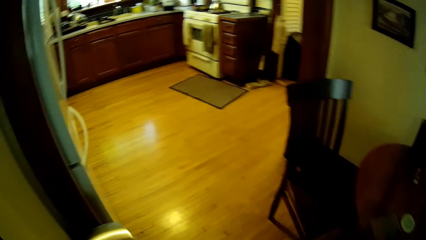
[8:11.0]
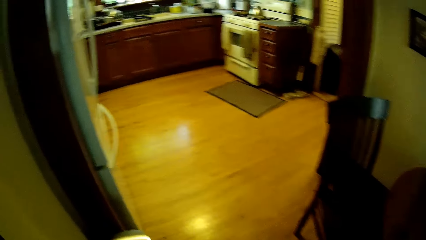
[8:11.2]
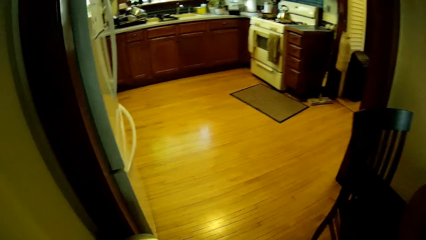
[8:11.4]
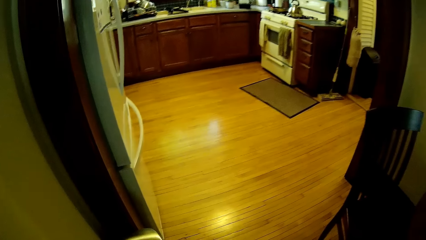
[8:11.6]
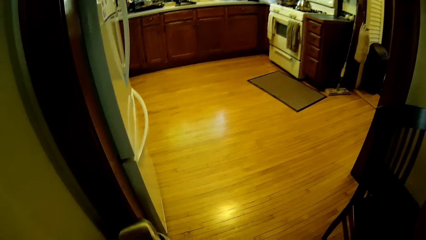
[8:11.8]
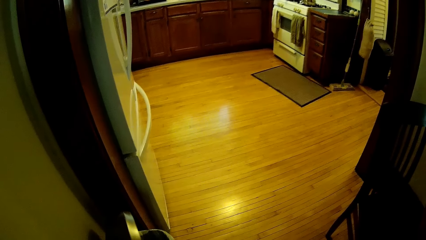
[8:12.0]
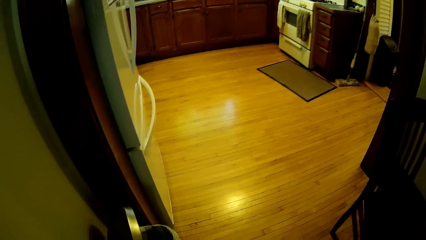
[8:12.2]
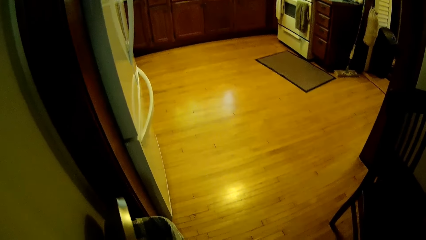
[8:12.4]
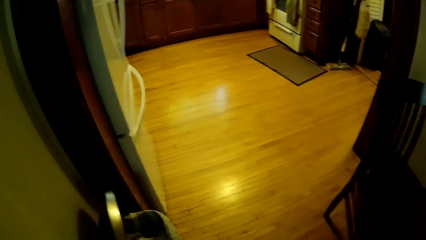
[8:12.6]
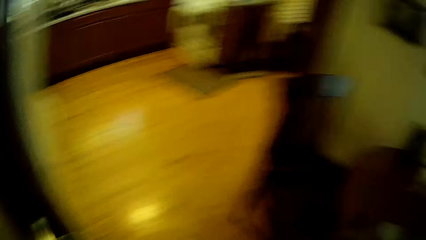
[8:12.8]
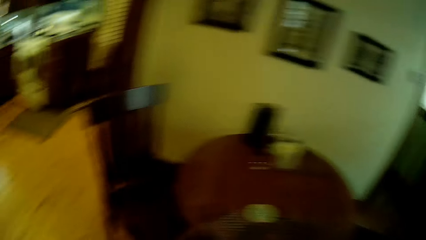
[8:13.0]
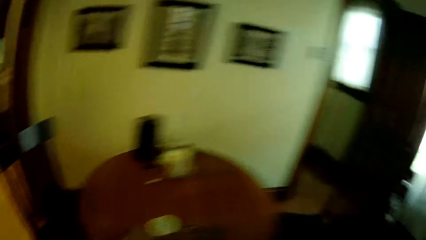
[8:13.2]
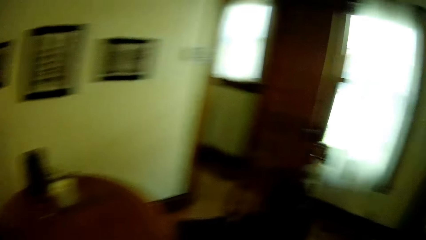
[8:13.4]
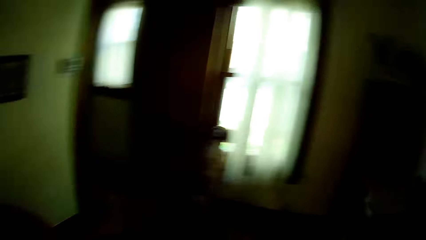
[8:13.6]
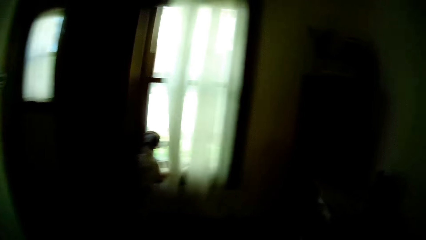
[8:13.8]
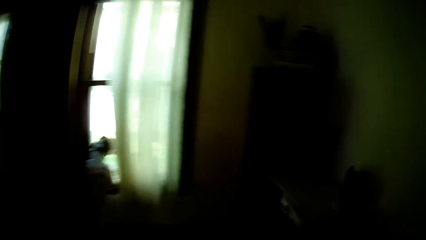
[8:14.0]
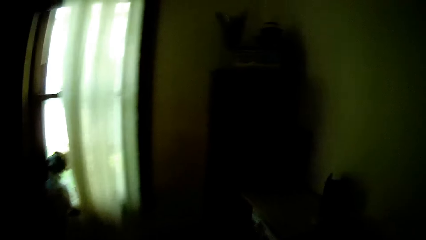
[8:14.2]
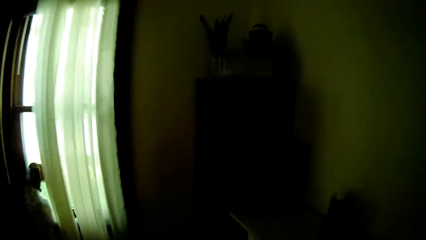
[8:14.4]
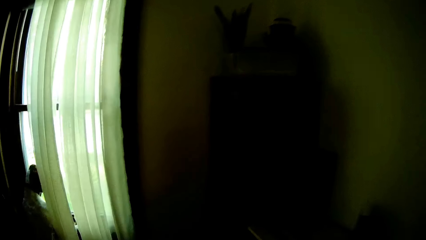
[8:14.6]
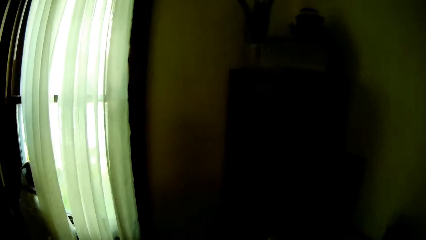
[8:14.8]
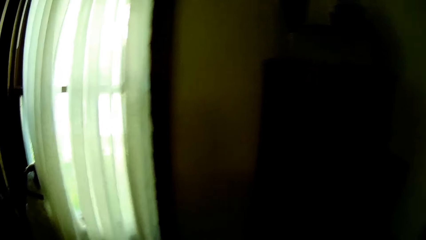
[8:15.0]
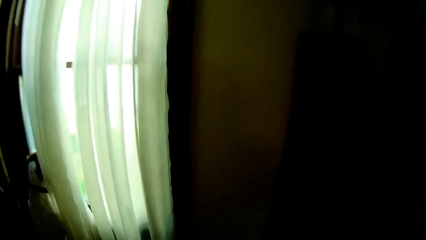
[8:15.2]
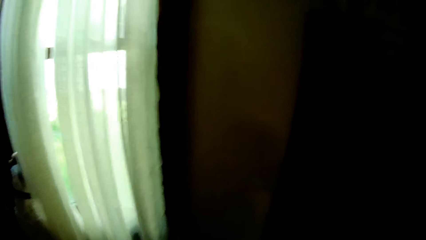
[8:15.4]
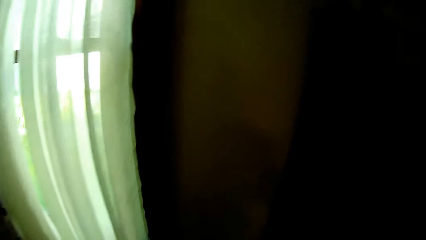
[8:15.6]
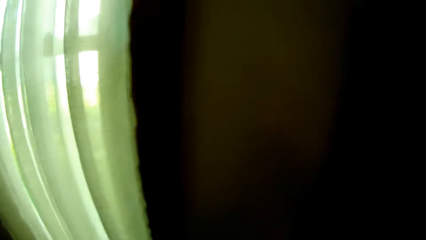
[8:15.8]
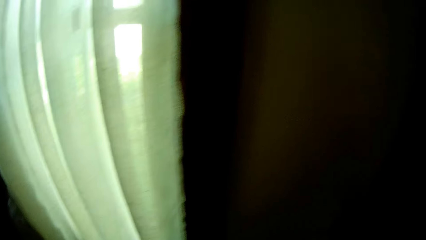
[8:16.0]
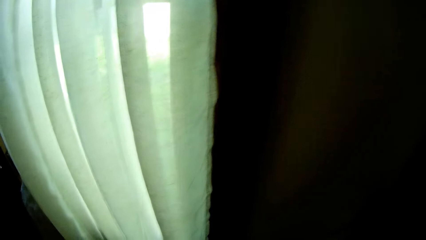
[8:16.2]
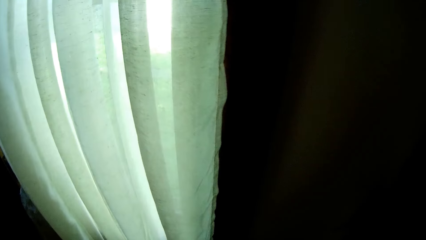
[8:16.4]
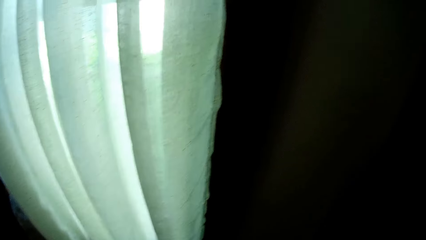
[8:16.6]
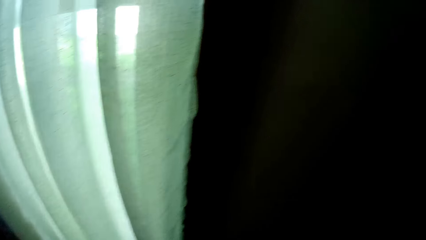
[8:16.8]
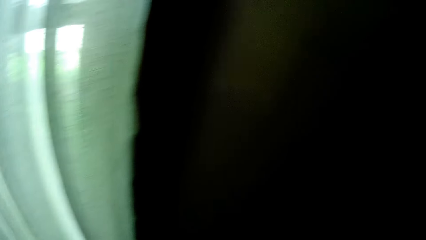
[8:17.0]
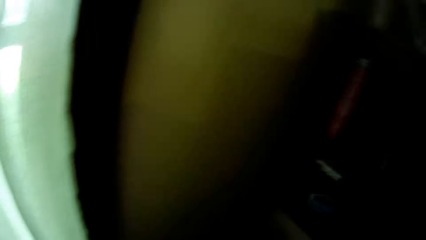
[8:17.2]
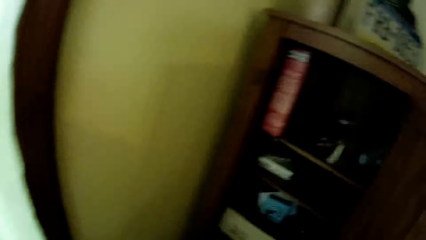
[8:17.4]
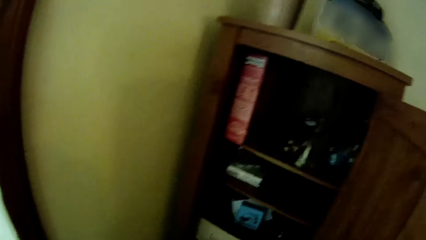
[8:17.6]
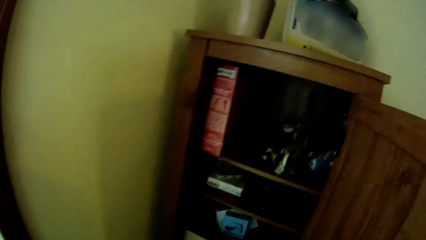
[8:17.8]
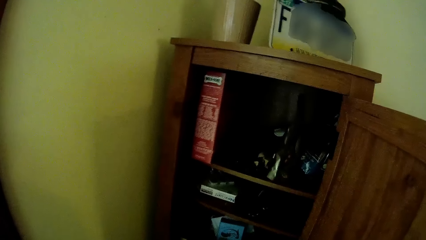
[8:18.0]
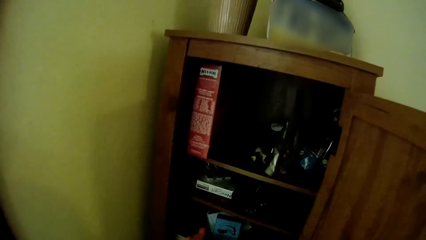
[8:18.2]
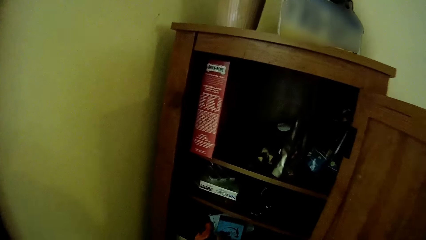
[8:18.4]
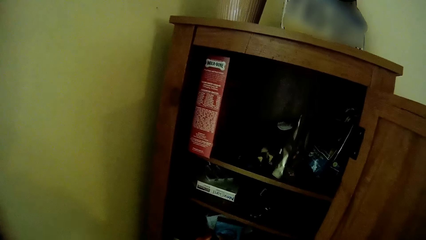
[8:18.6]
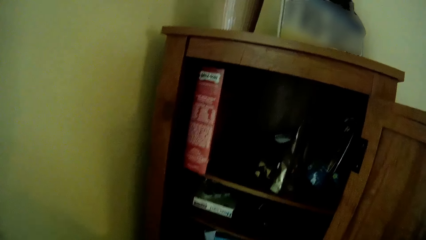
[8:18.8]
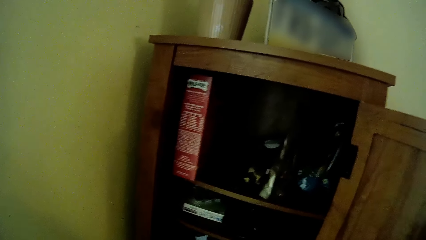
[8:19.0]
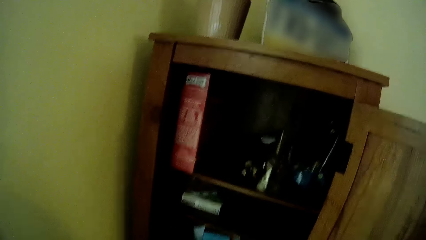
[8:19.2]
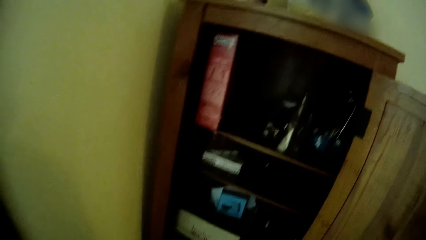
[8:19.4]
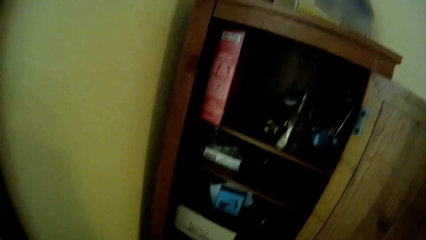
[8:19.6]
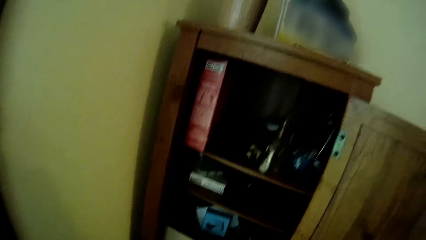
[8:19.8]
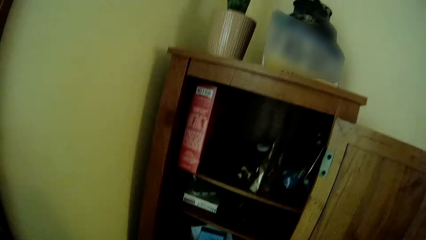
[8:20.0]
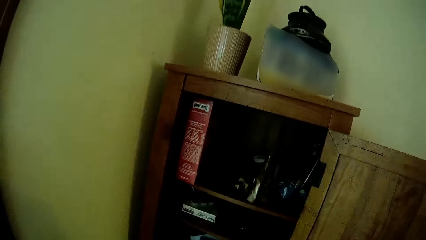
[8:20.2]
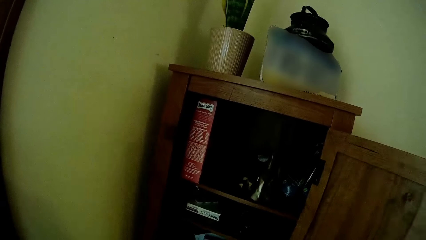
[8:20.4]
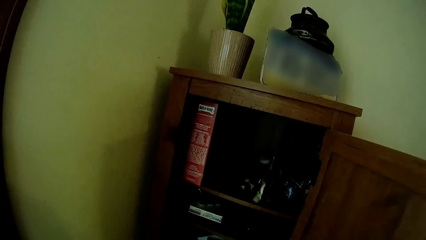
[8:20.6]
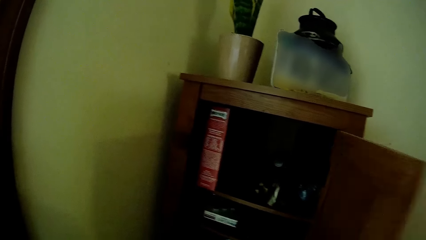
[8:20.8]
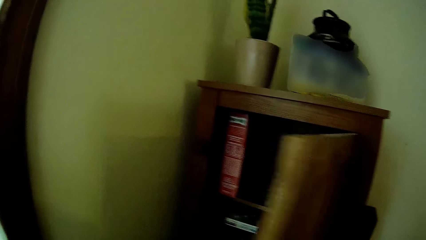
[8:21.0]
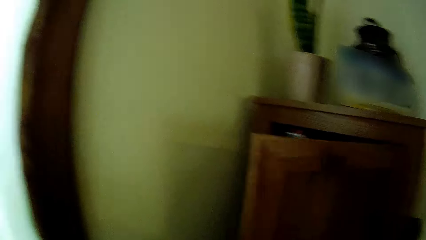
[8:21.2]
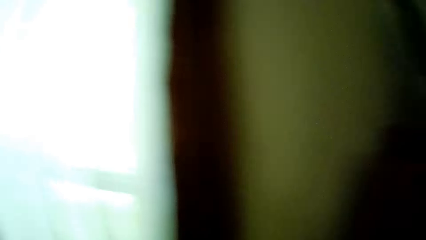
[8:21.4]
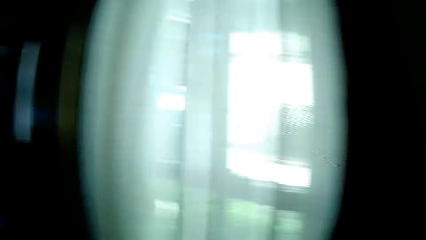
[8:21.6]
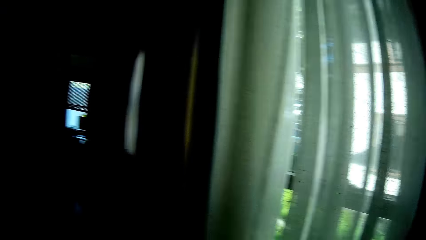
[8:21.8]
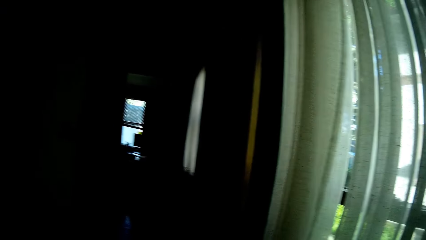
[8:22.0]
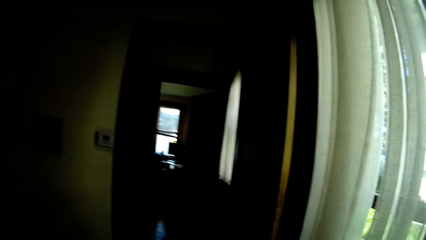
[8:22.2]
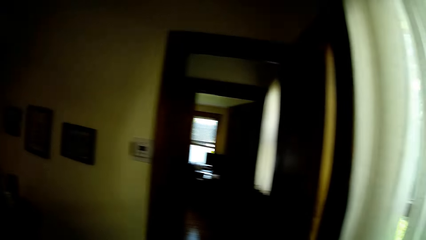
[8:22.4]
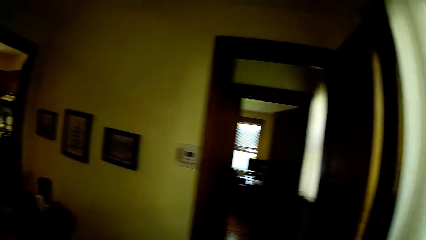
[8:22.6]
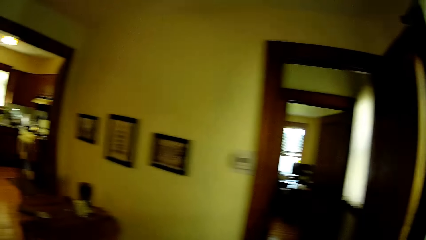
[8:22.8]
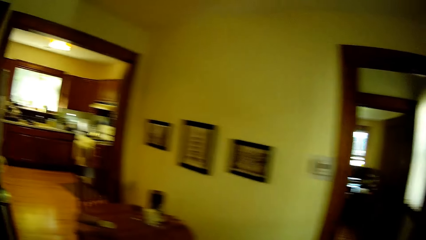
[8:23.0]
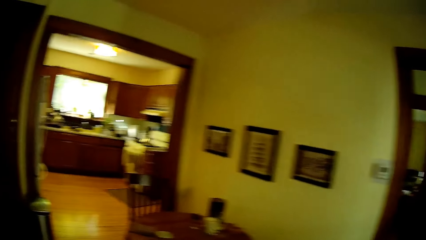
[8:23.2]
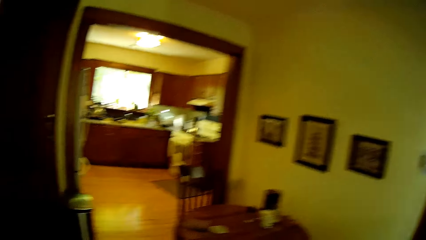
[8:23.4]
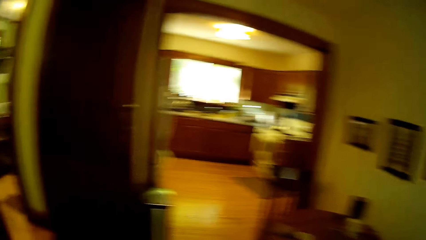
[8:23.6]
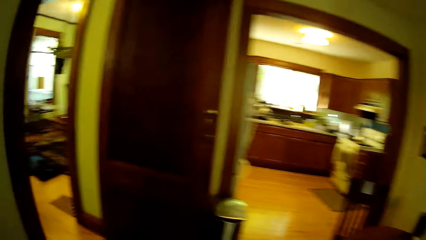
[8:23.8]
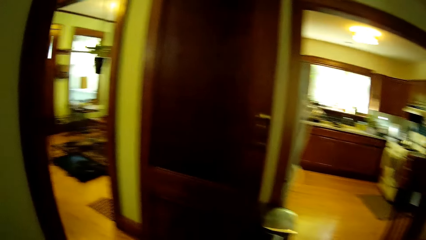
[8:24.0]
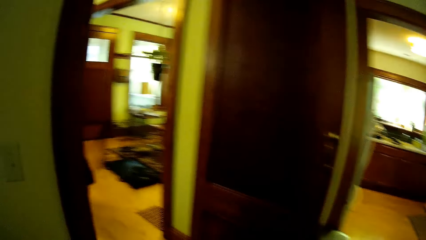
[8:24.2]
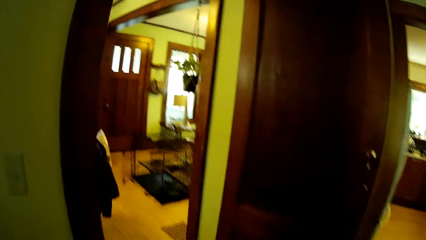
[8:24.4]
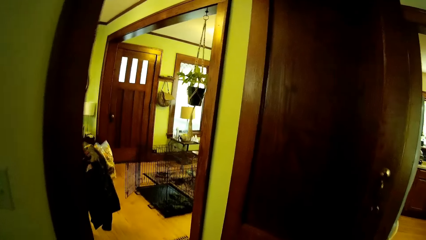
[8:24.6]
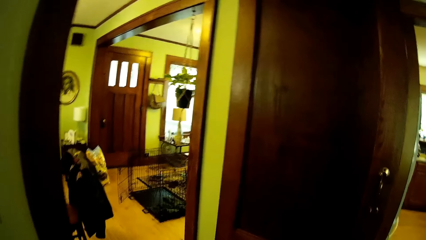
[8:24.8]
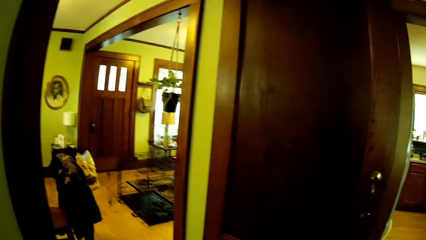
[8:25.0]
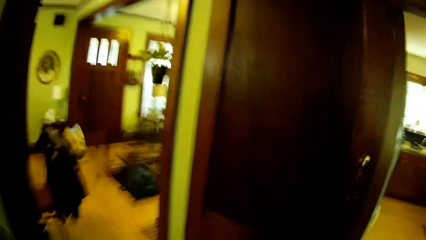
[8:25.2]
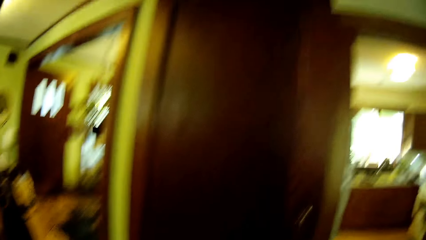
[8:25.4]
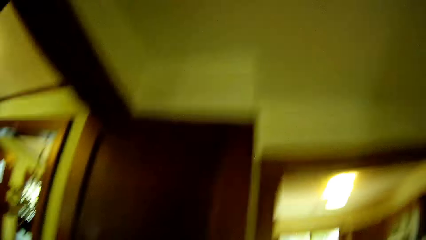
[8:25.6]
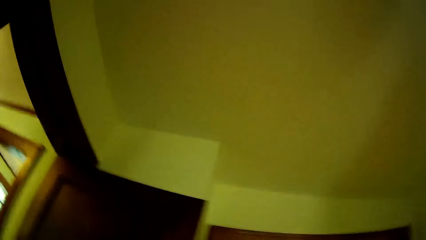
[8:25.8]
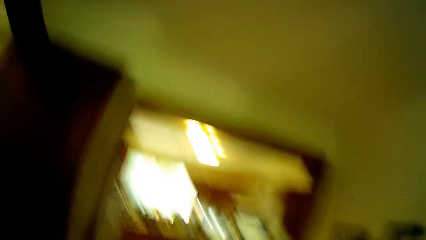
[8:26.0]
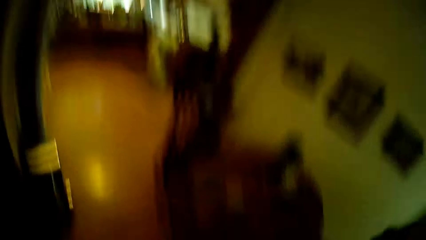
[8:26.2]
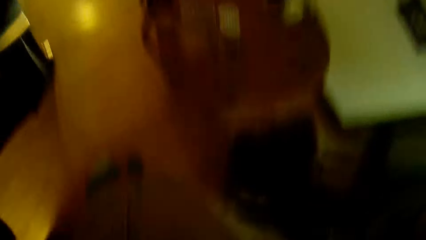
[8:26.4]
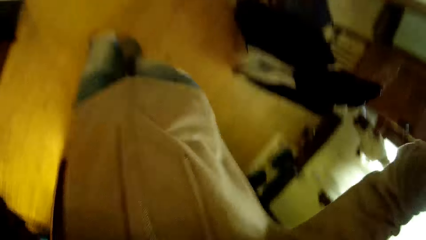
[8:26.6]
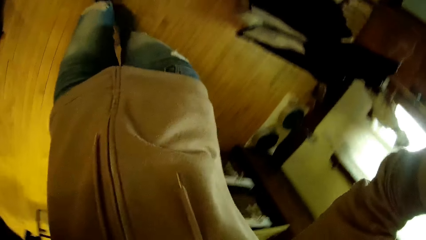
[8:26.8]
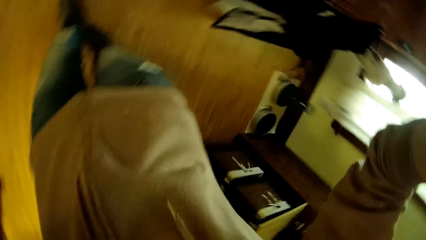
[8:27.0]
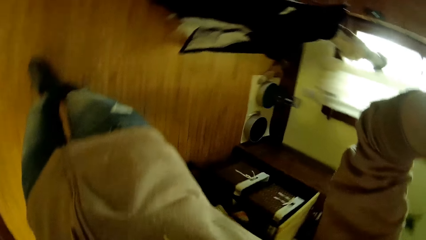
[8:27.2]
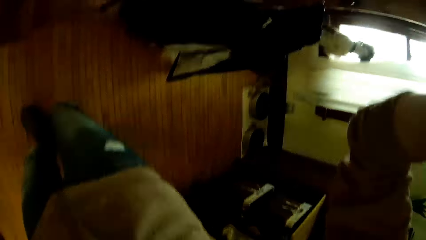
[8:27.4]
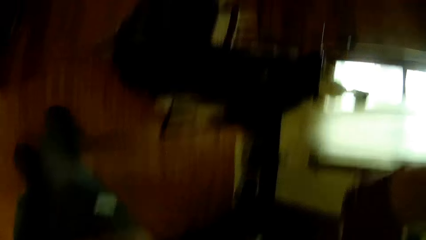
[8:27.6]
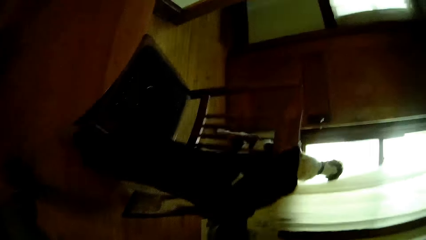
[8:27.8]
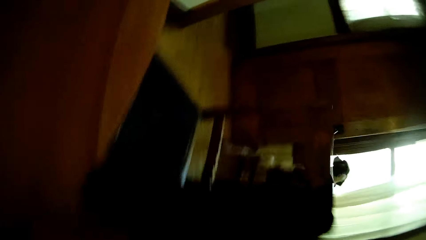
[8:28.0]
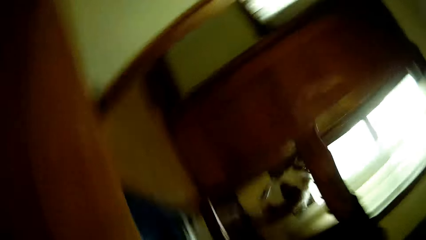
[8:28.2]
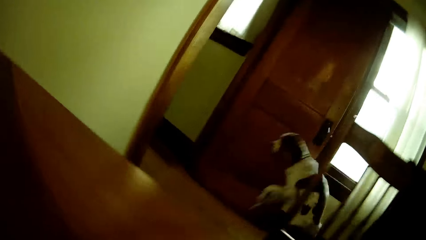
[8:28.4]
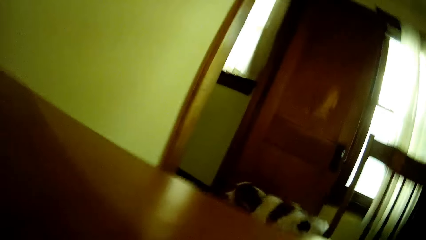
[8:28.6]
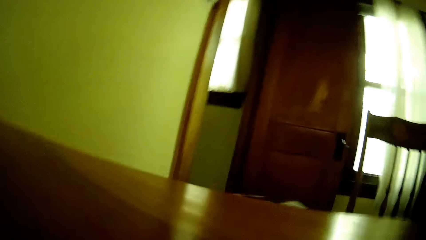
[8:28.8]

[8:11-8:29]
The camera wearer looks at the opened dustbin. The dog stands near a window. The camera wearer opens the cupboard. He puts the de-shedding brush in the cupboard with his right hand. He closes the cupboard with his right hand. He walks in the house and stands in the house. The dog jumps down from the window.
